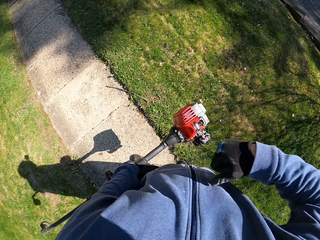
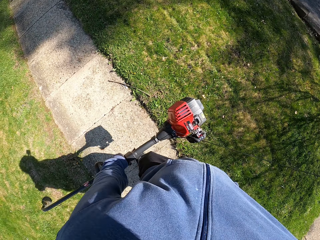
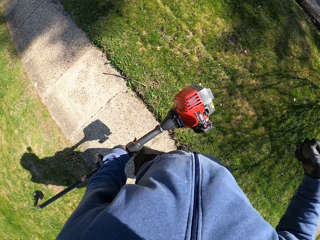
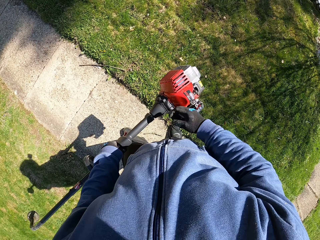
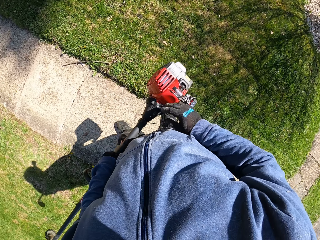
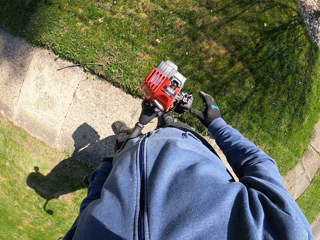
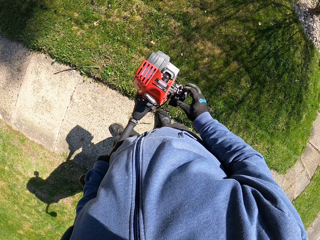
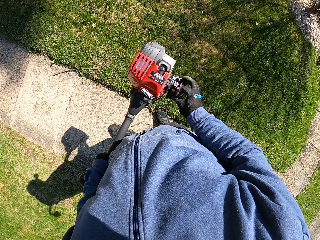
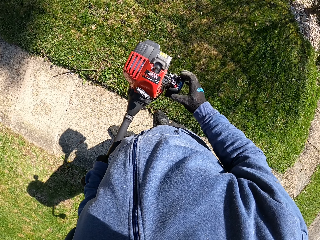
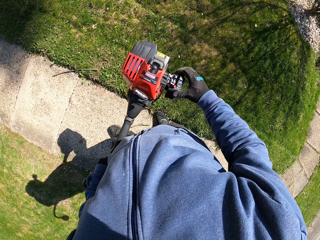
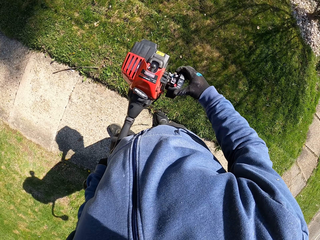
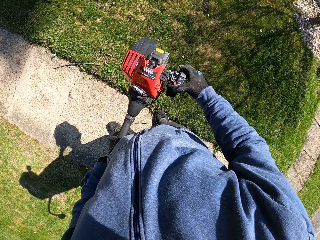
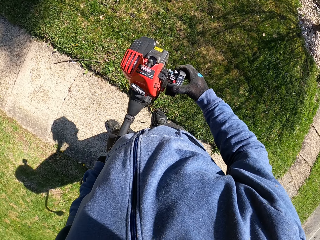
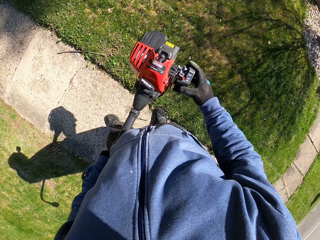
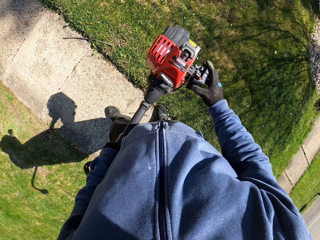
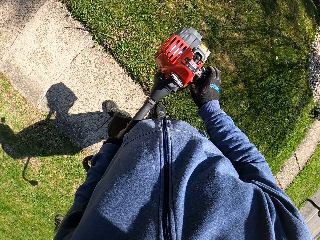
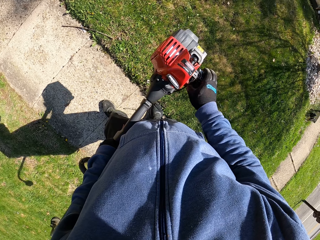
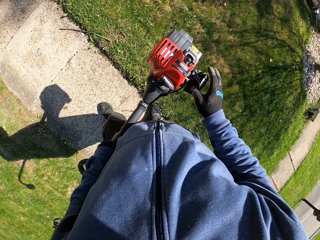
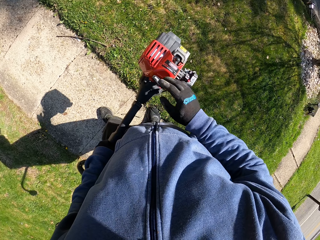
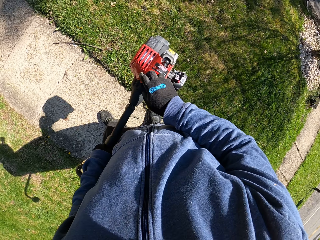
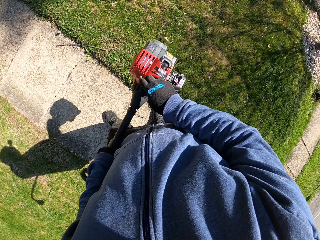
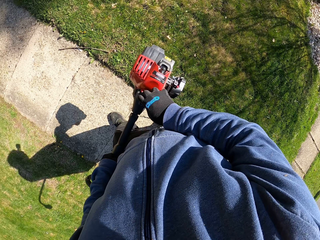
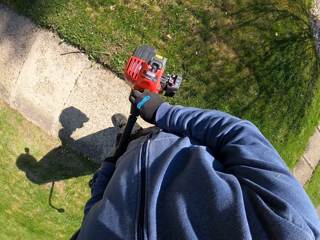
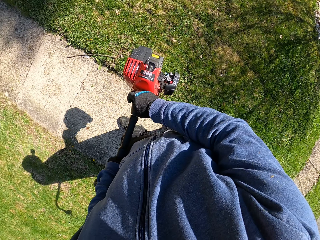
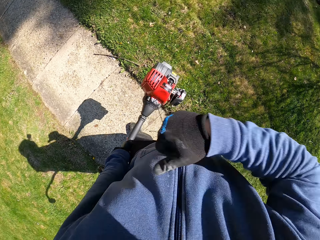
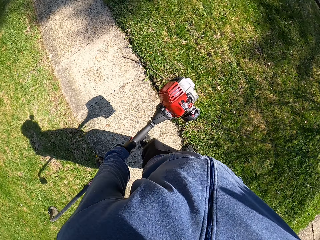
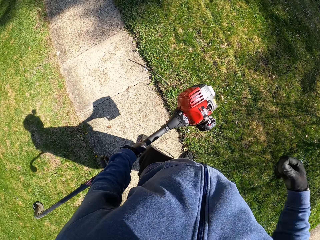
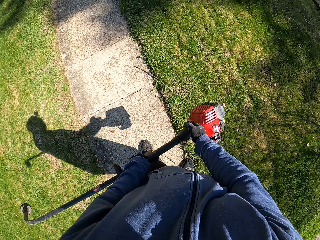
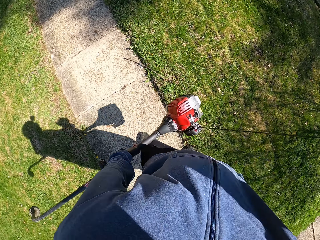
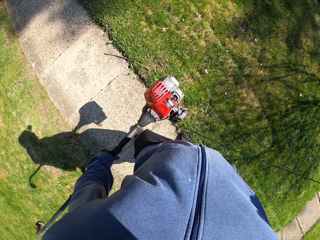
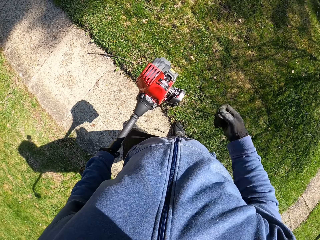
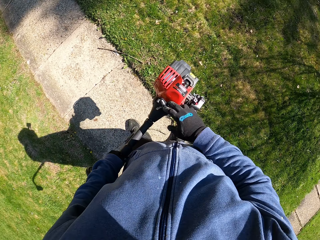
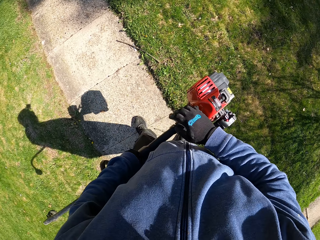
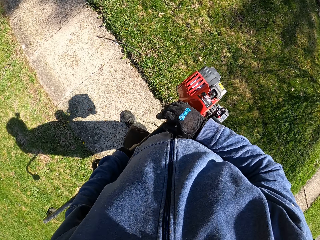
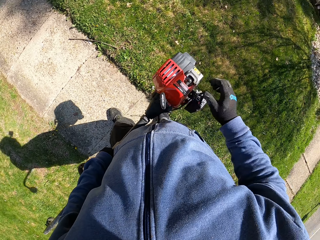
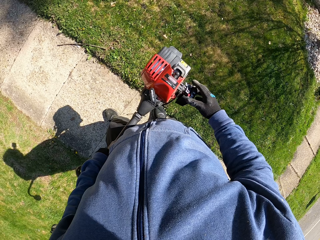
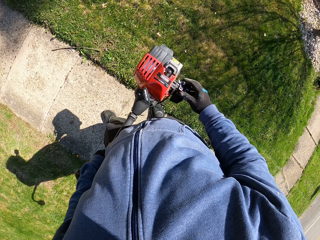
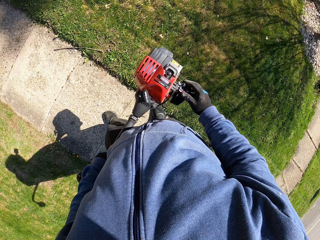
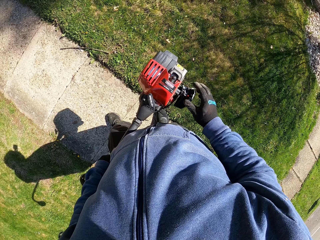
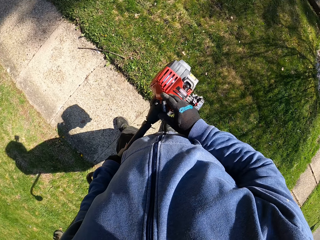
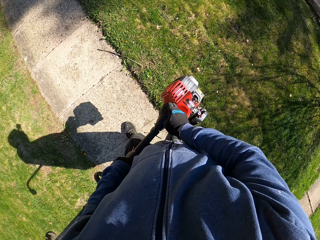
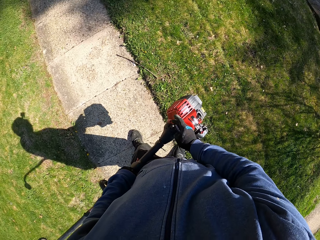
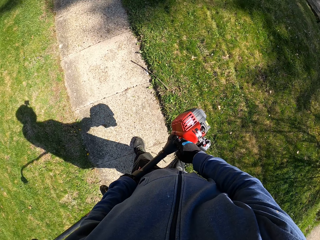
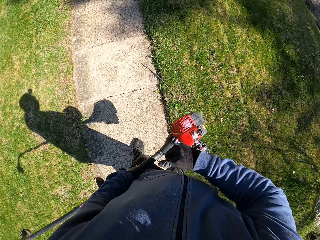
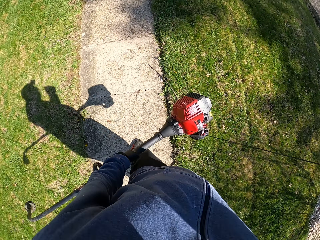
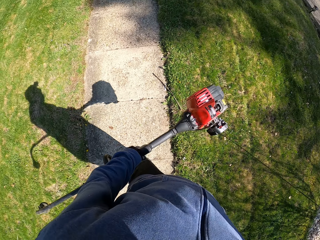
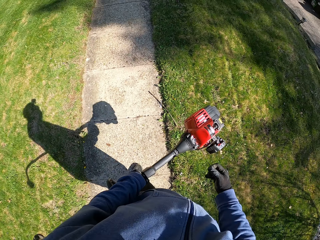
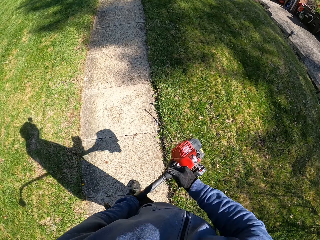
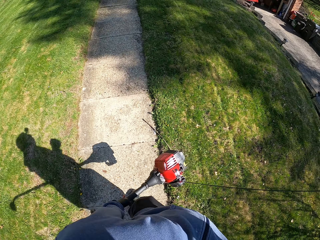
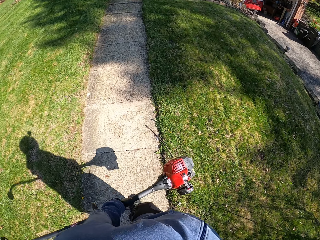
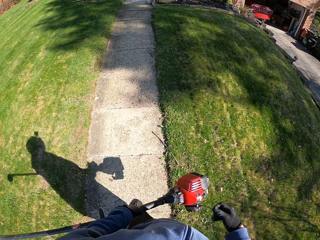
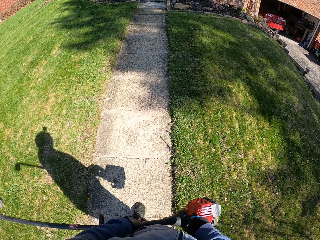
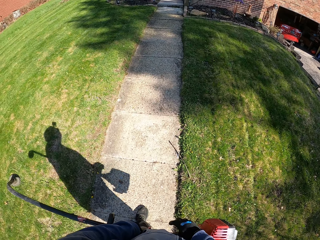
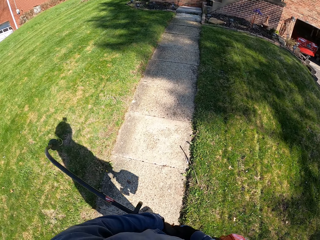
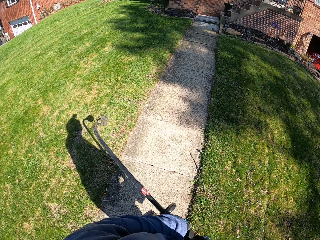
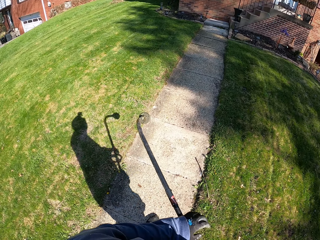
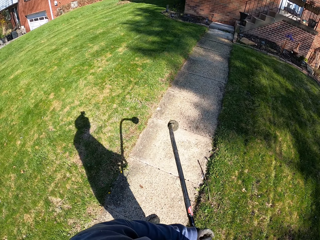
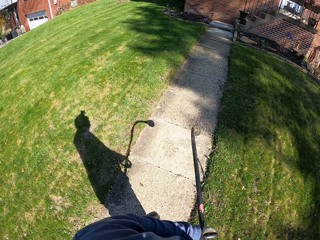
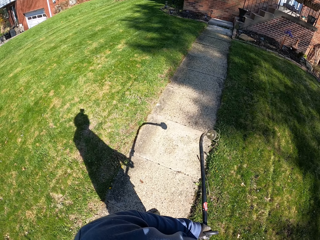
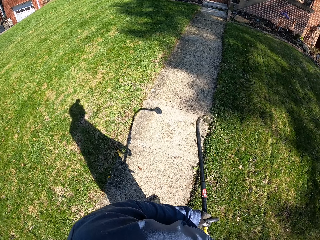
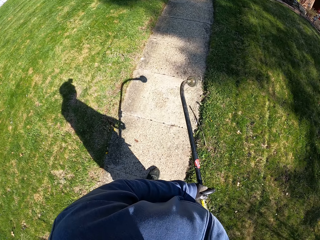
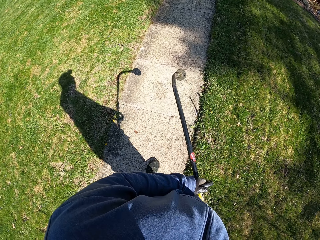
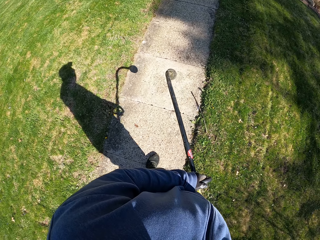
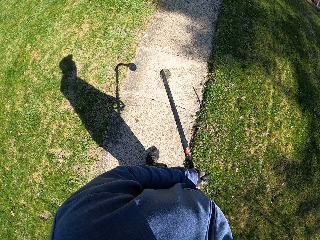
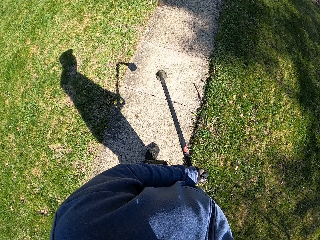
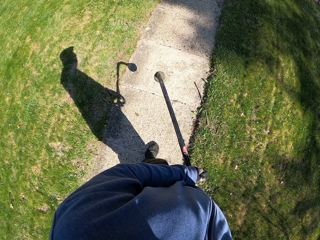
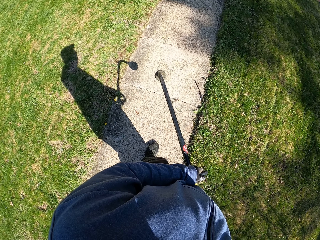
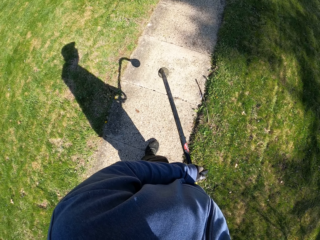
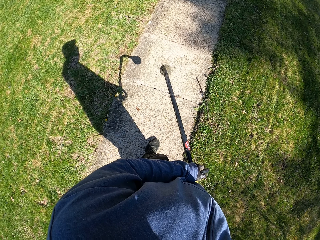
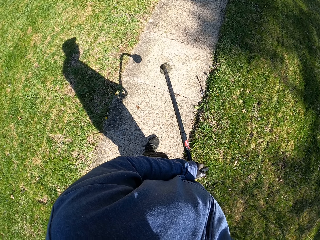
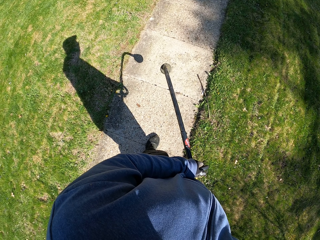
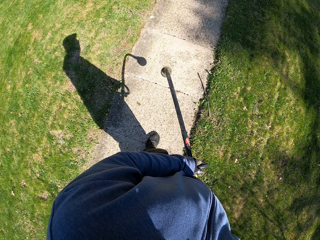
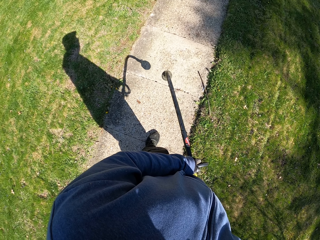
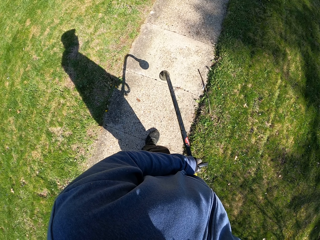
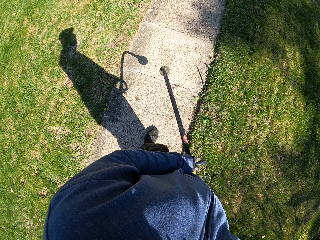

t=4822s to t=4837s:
The camera wearer moves the brush cutter in his hands. He holds something.

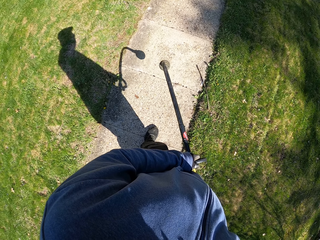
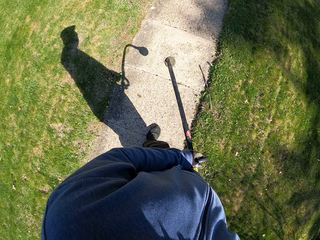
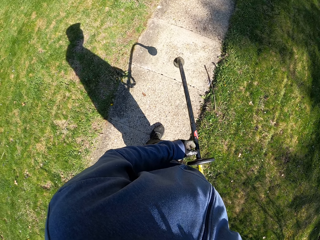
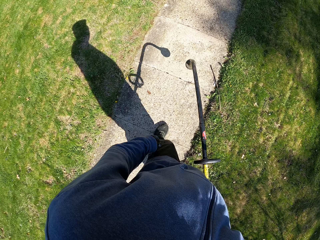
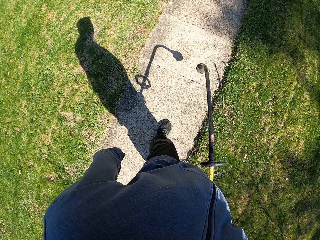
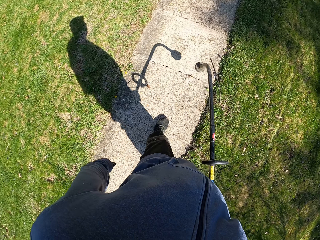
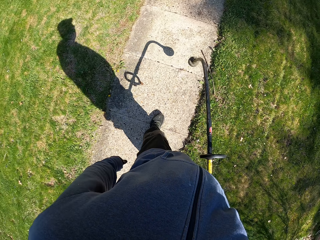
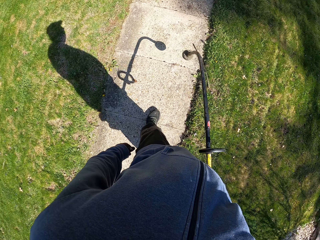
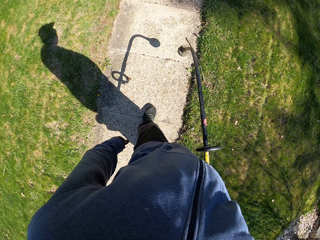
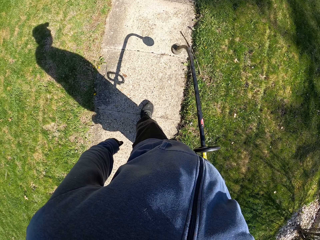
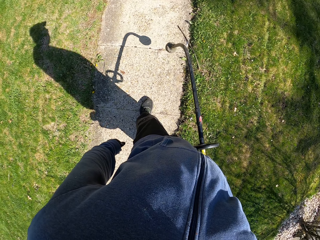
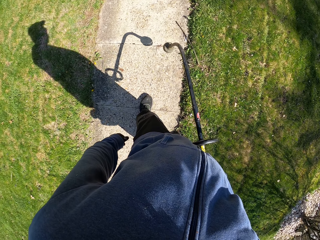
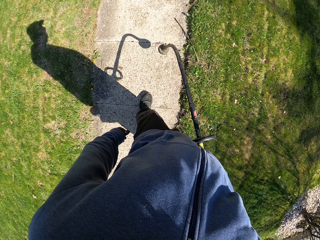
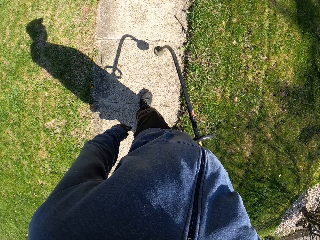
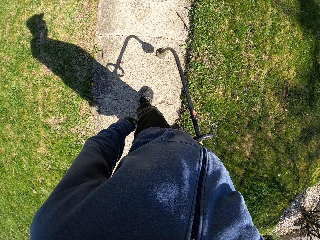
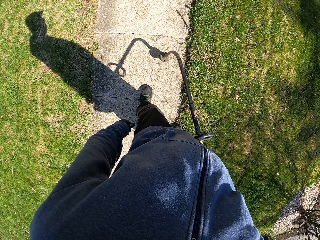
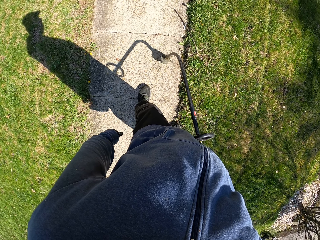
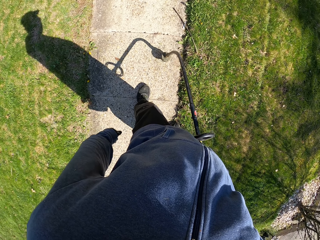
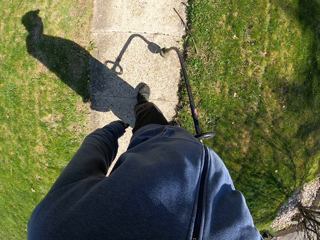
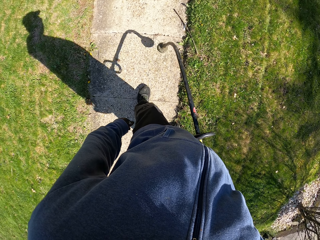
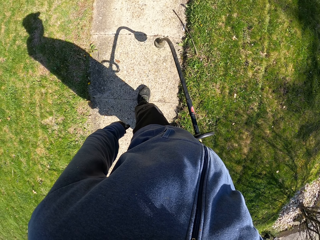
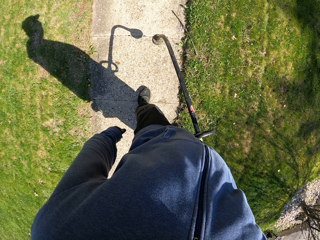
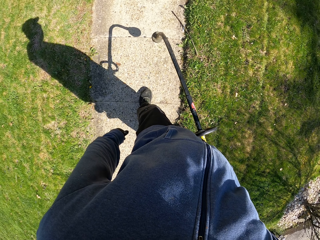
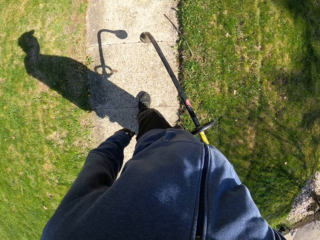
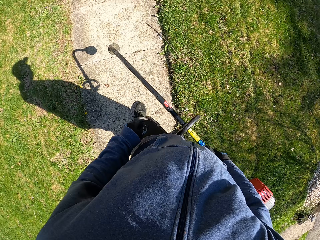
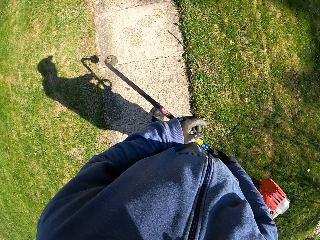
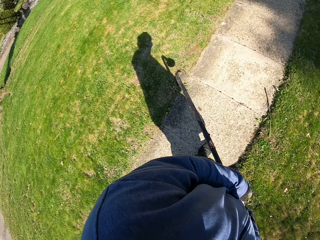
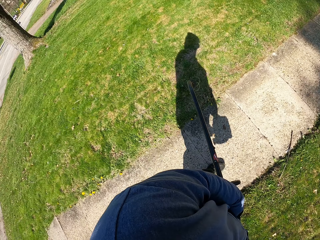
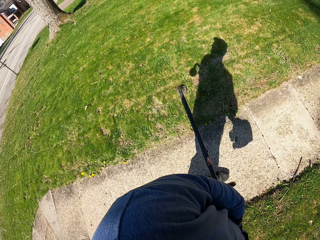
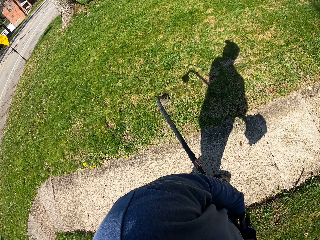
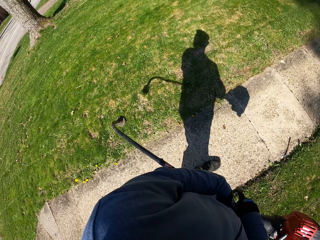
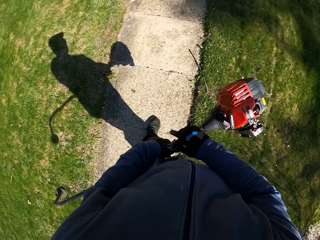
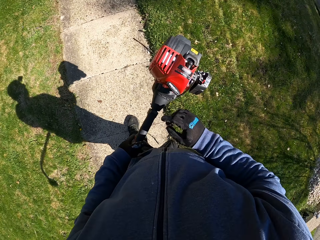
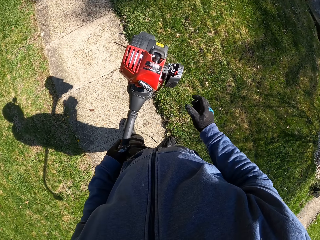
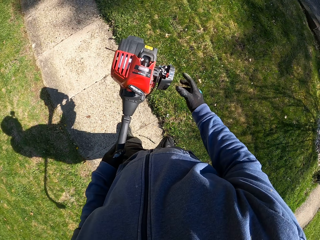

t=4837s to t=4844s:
The camera wearer looks around the field.
